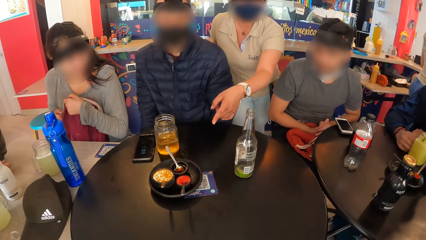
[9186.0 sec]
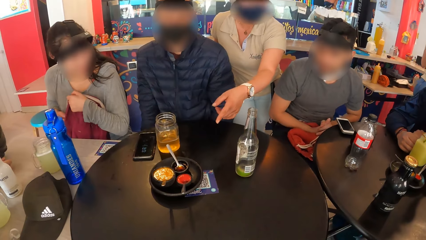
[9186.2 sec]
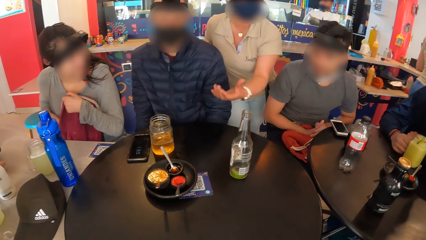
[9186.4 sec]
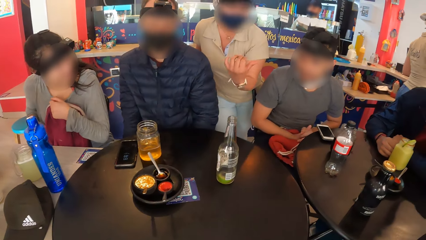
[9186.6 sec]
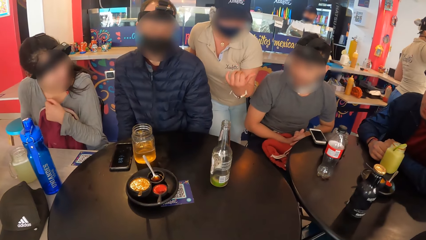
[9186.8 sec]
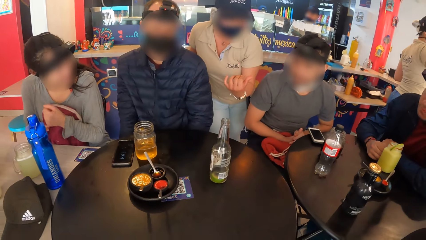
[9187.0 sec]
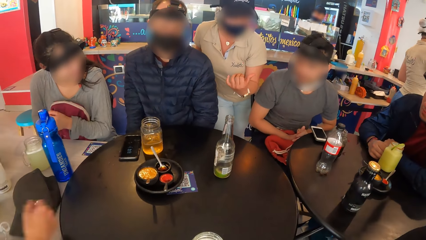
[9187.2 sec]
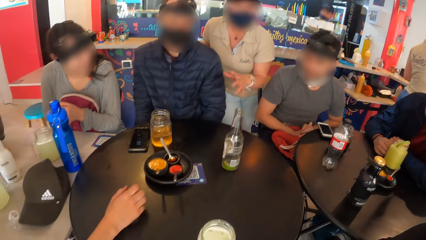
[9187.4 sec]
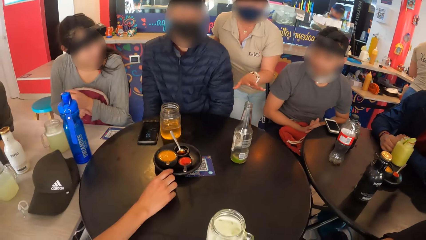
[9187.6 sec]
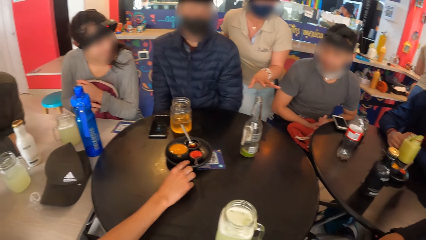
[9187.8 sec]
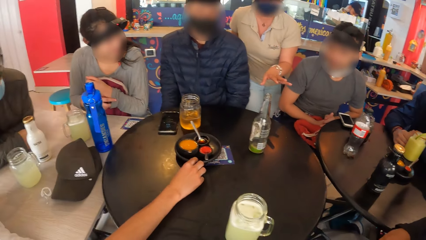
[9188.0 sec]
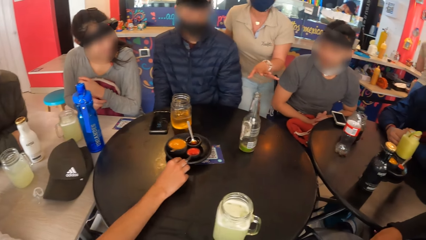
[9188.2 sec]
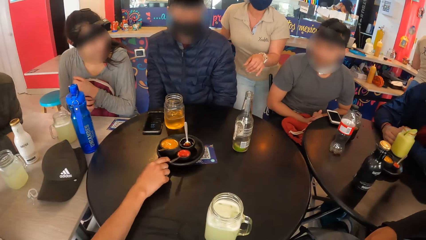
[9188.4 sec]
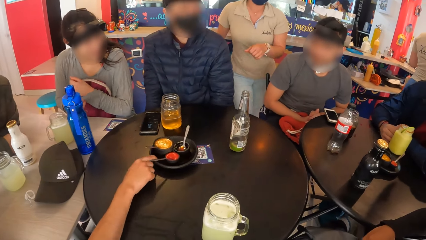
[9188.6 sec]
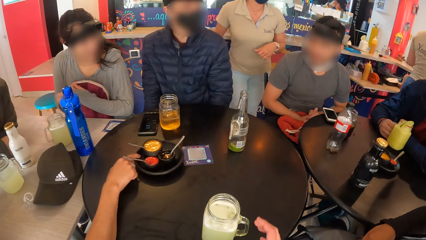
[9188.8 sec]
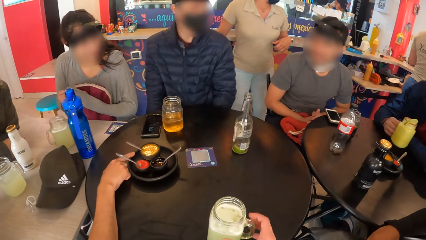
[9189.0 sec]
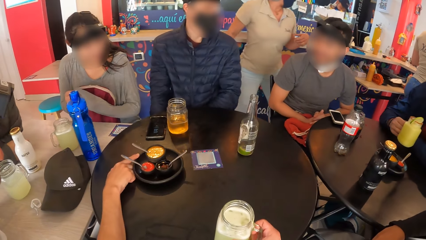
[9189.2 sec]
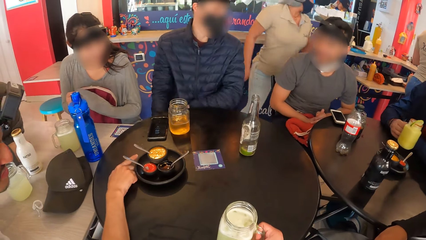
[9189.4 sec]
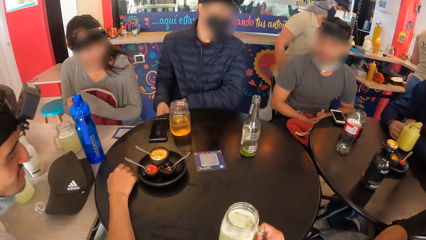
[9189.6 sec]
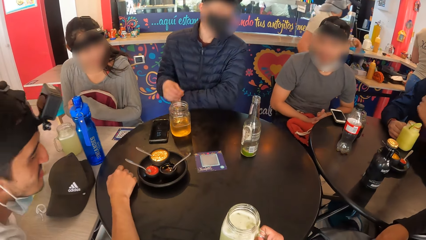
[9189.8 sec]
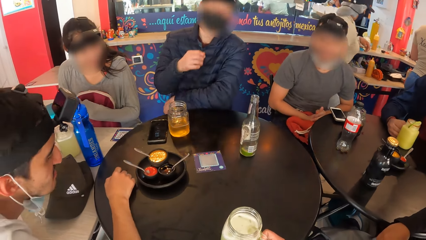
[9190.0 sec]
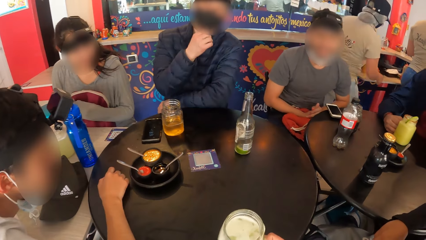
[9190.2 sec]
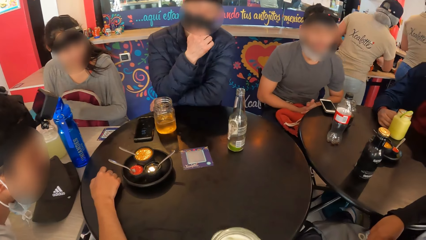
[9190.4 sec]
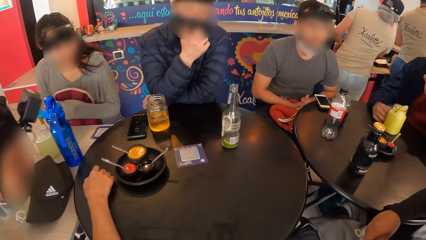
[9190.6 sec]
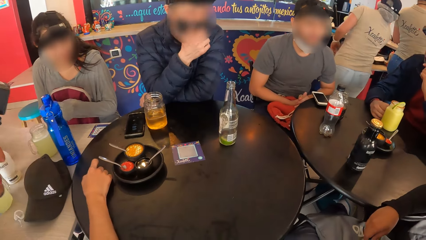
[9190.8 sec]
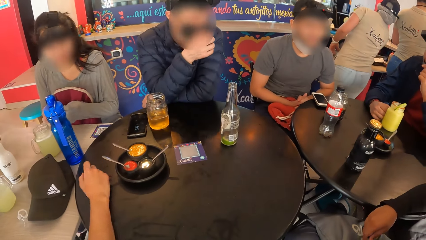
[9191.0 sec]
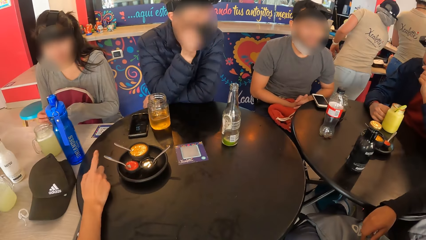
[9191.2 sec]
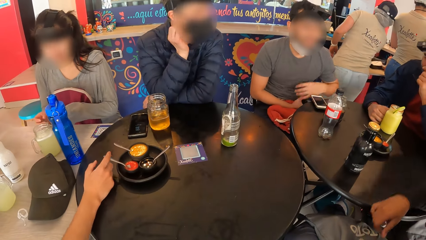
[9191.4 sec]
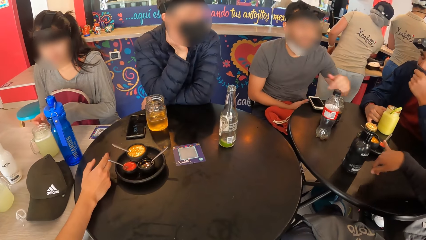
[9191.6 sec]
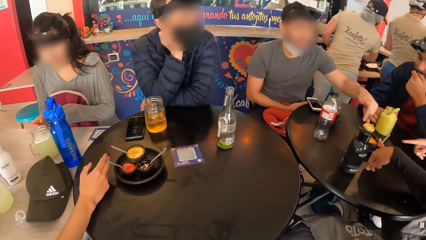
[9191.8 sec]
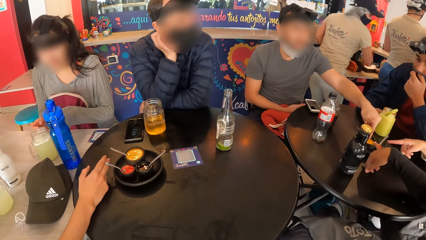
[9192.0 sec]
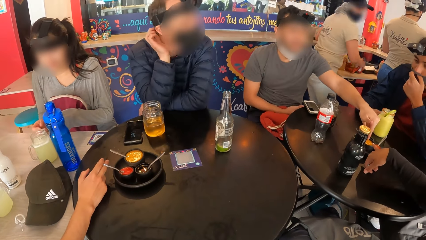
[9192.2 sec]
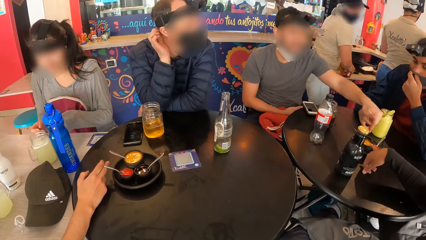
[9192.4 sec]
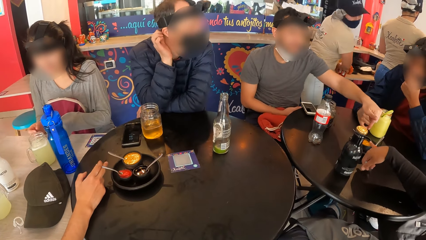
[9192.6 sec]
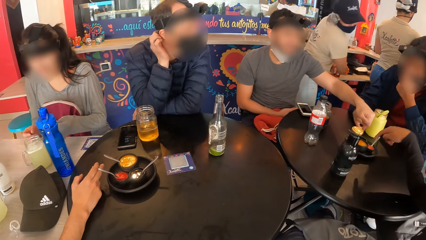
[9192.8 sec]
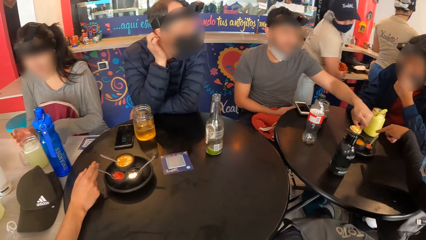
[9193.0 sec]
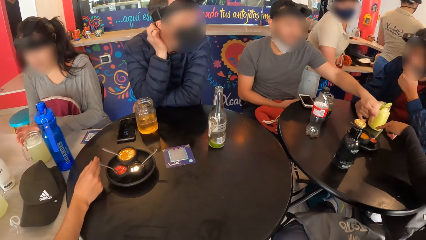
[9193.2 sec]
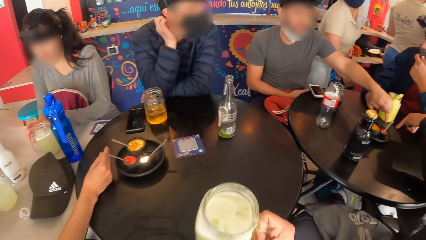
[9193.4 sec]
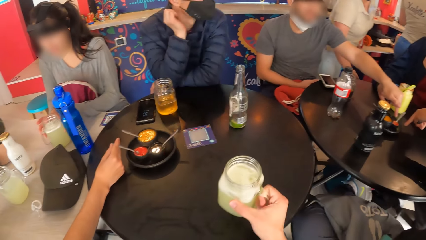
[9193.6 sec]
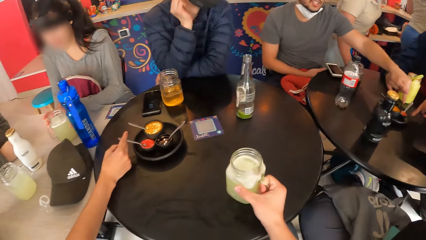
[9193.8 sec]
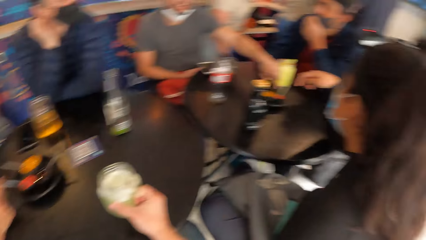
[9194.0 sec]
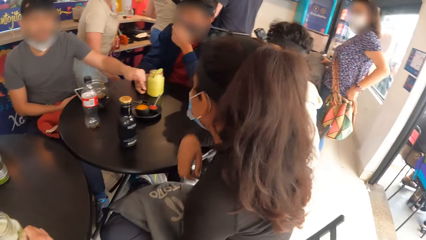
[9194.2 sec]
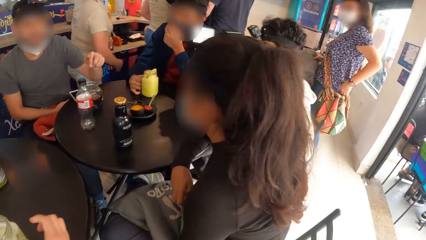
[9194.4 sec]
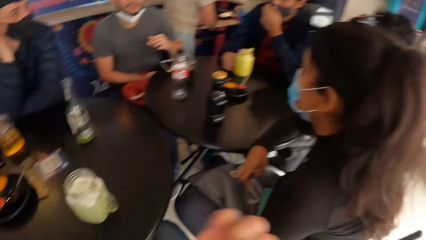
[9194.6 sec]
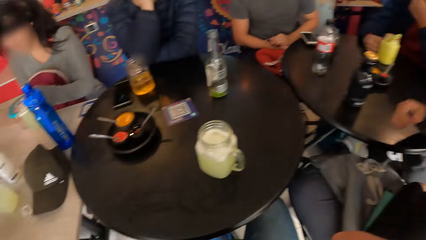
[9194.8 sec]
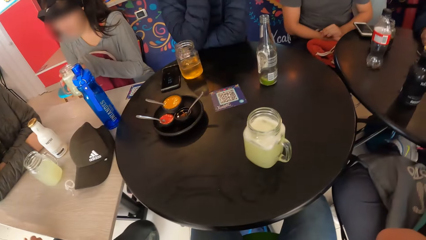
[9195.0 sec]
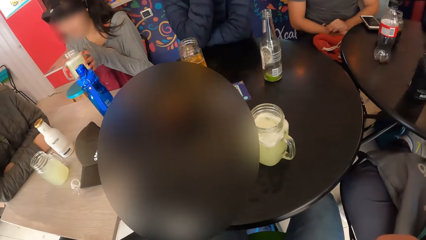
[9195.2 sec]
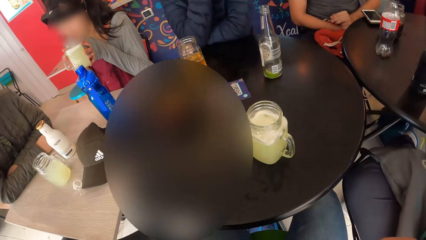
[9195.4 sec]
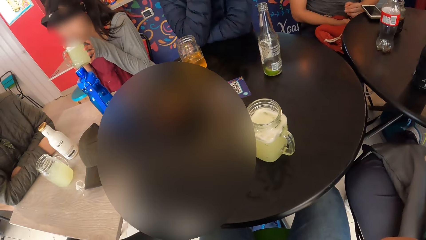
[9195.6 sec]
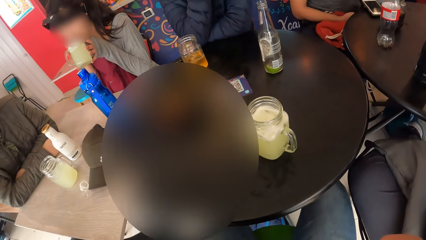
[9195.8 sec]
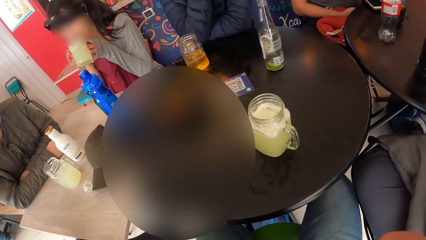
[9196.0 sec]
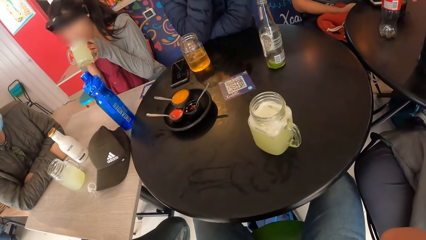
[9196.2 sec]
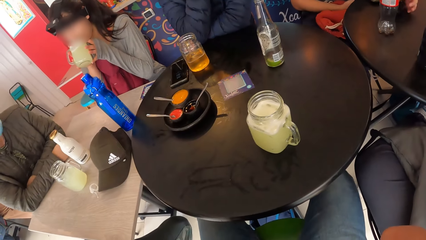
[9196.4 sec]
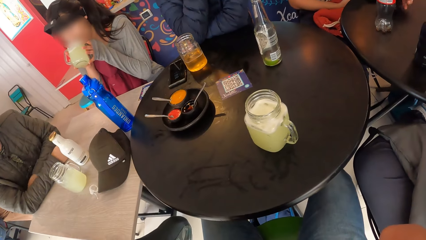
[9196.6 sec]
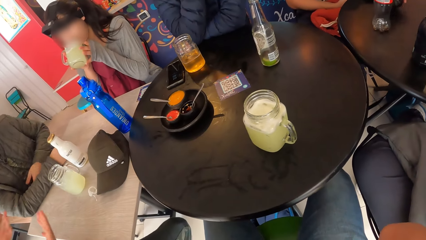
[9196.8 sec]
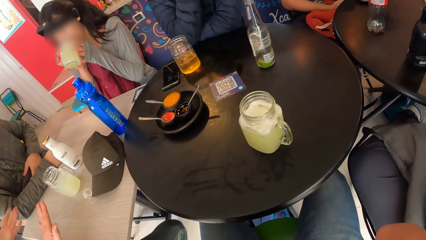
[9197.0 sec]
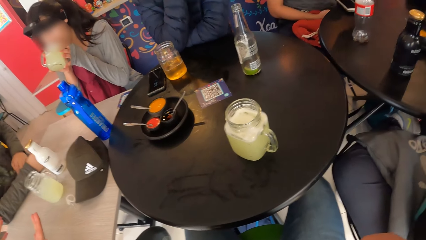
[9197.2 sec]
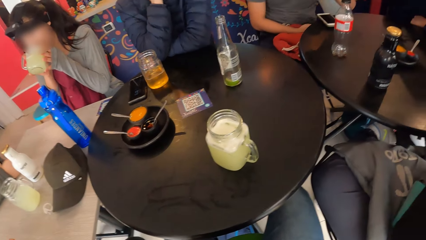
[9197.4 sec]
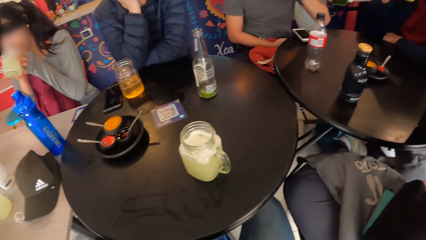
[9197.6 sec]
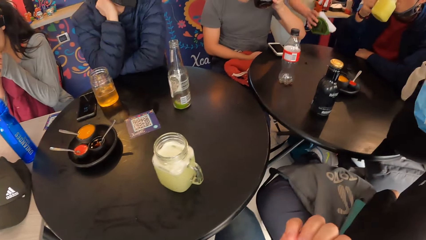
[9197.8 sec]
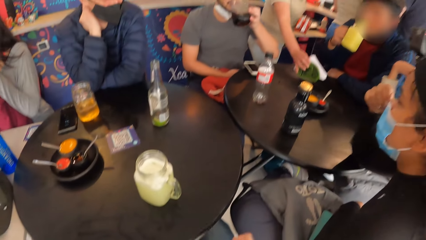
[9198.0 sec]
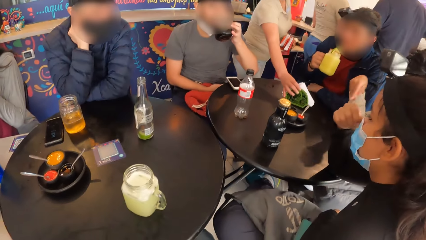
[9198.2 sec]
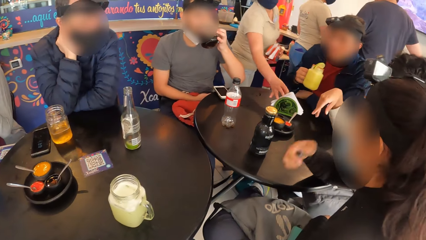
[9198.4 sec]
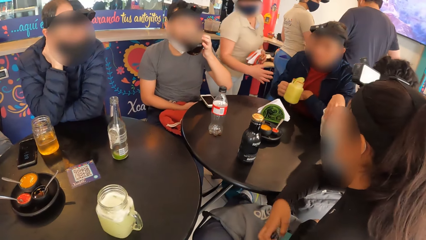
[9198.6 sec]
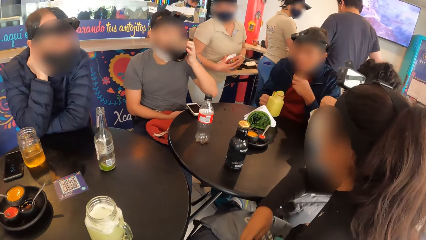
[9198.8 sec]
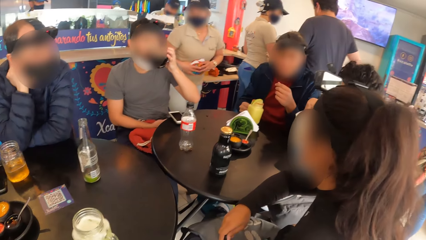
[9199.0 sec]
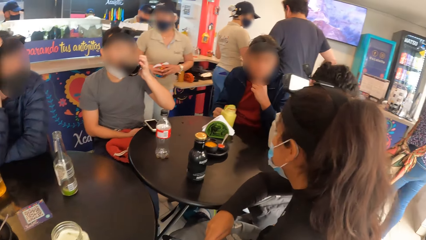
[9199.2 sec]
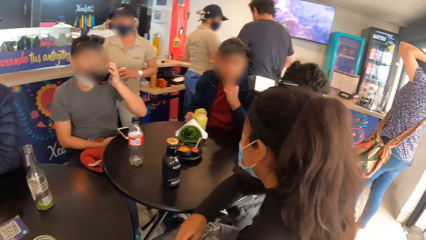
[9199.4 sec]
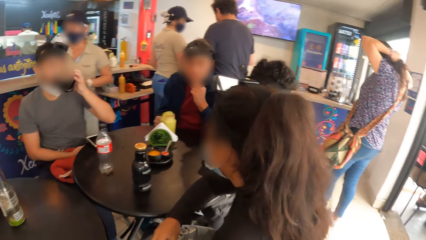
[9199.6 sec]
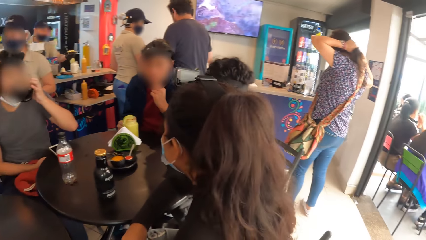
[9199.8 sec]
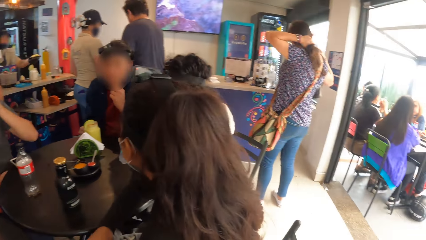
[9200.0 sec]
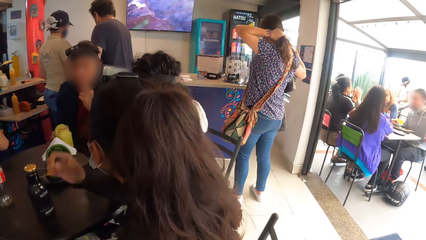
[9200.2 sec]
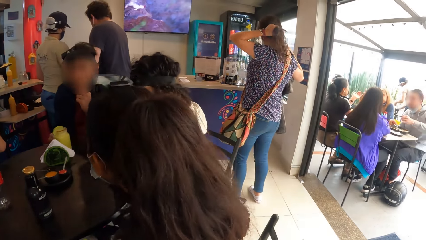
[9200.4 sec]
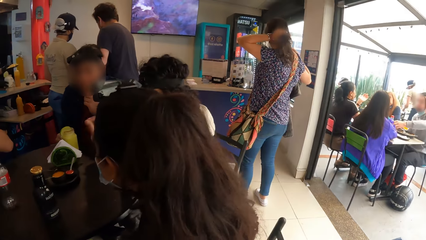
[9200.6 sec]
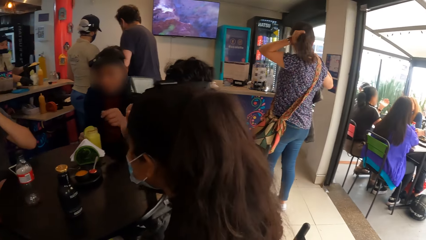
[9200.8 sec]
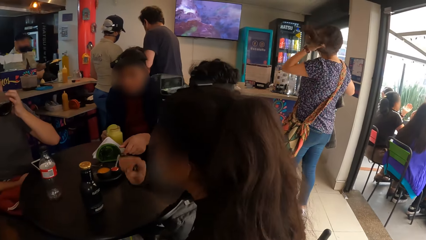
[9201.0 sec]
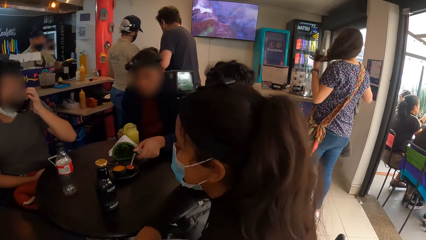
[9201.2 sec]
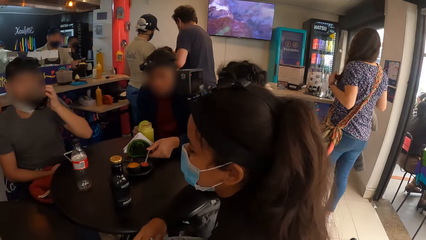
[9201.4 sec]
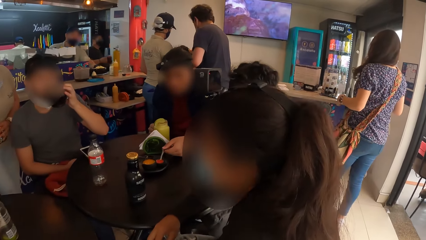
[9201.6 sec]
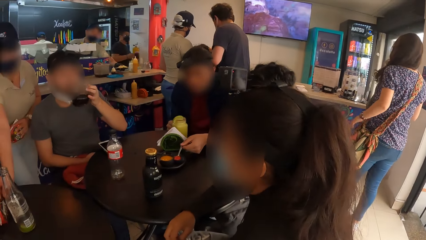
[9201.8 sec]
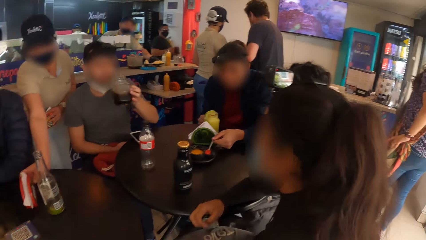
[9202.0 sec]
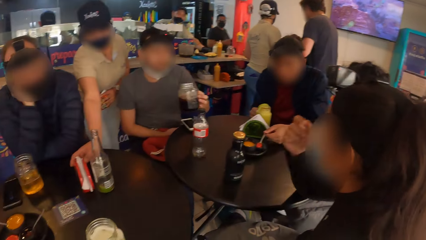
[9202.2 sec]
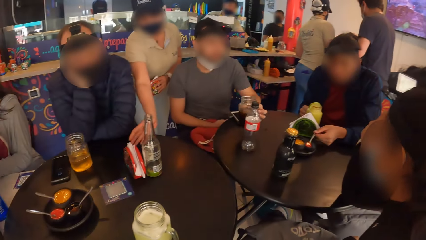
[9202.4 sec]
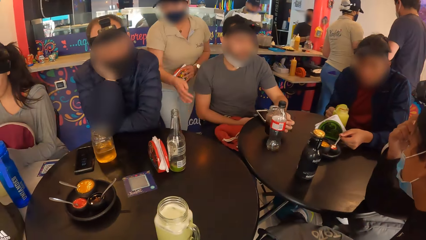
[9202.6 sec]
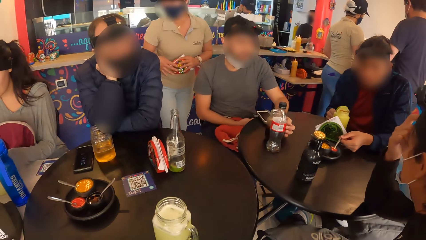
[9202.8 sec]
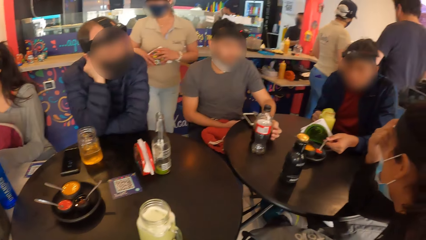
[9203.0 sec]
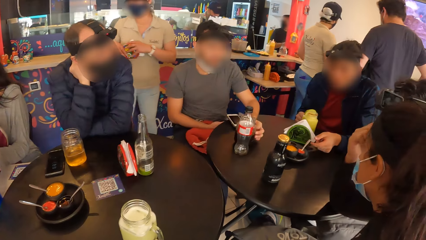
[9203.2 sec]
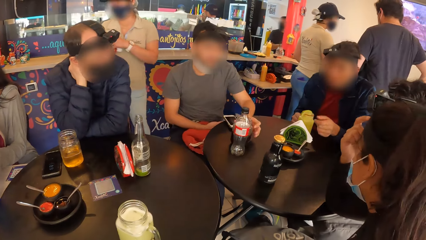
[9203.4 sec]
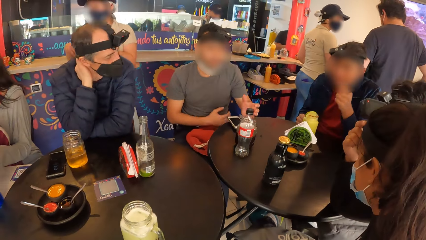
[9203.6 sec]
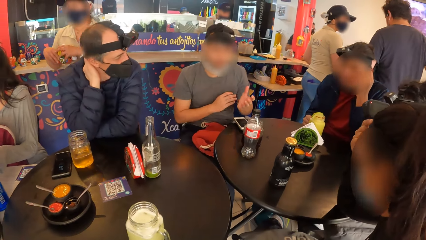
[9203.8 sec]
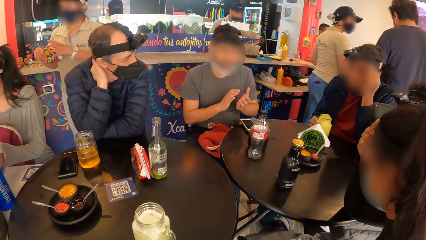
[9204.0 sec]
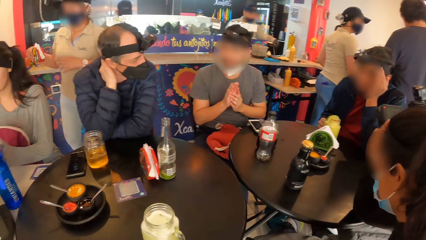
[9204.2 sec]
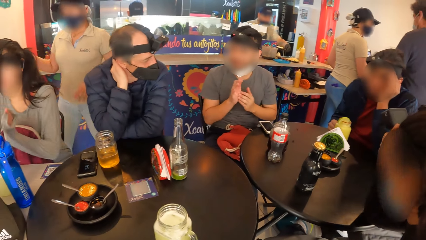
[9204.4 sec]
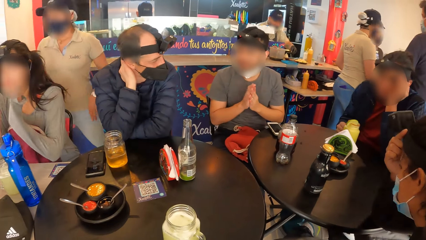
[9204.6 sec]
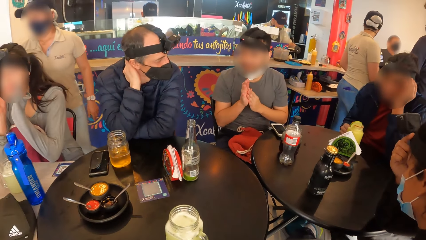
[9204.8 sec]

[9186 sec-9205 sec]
The man moves the meal on the table with his right hand. The camera wearer picks the glass of juice from the table with his right hand. The woman points at the meal with her right index finger. The camera wearer drops the glass of juice on the table with his right hand. He stares around the room. Another woman picks the glass of juice from the table with both hands. The girl drinks juice from the cup with her left hand. Another man picks a cup from the table with his left hand. A third man drinks juice from the cup with his right hand. The waiter drops a paper towel holder on the table with her right hand. The second man drinks soda from the cup with his left hand. The third man drops the cup on the table with his right hand. The third man touches a spoon in a bowl on the table with his left hand. The waiter drops the paper towel holder on the table with her right hand. The camera wearer looks around. The second man drops the cup on the table with his left hand.
